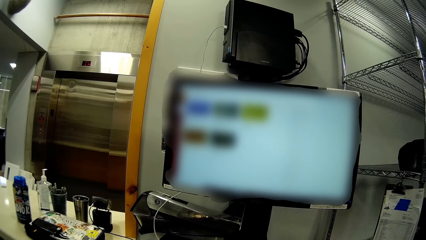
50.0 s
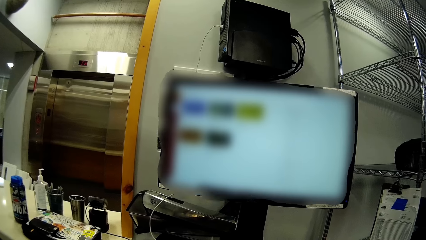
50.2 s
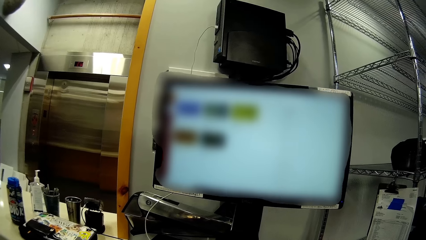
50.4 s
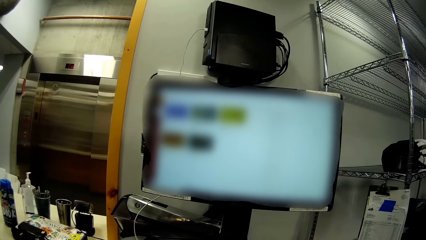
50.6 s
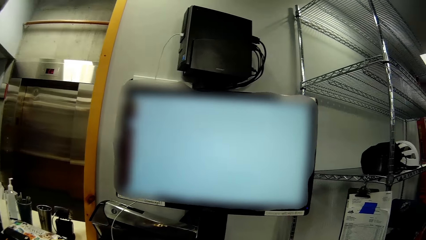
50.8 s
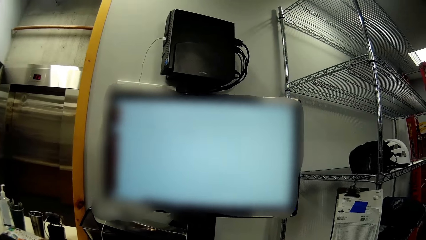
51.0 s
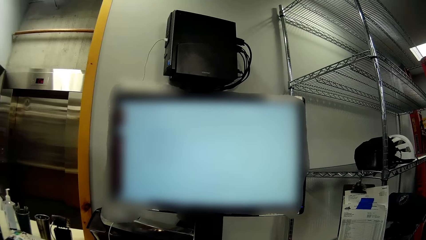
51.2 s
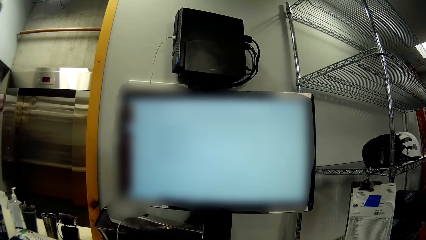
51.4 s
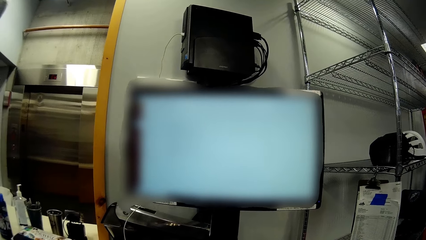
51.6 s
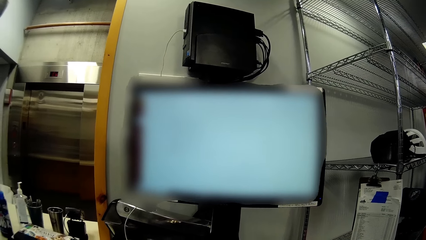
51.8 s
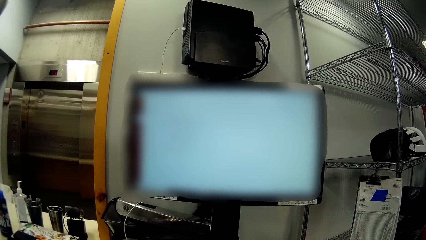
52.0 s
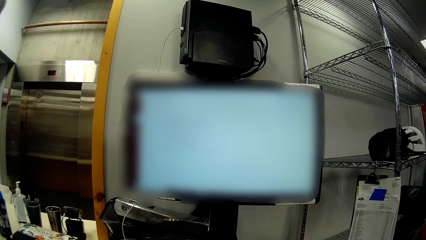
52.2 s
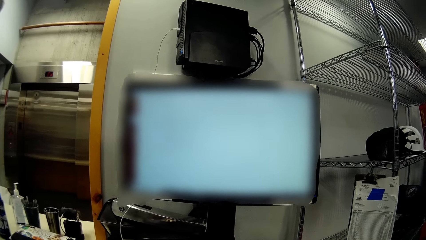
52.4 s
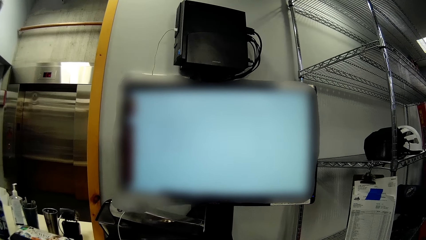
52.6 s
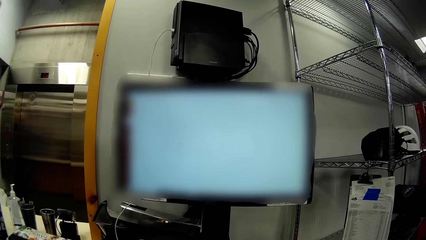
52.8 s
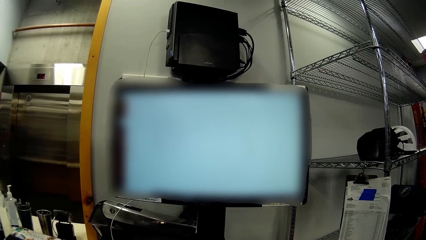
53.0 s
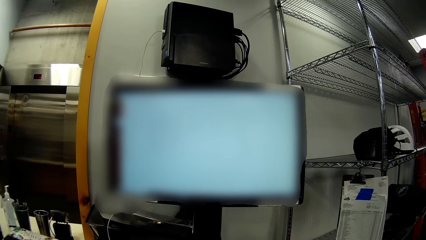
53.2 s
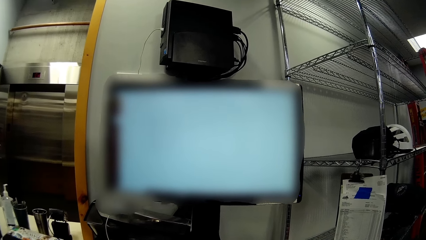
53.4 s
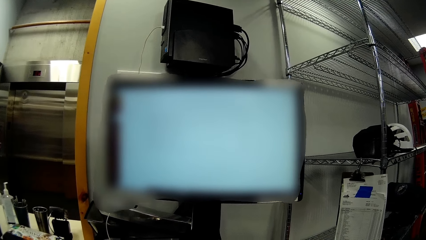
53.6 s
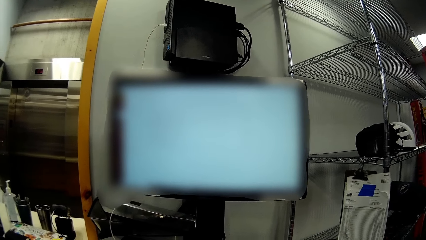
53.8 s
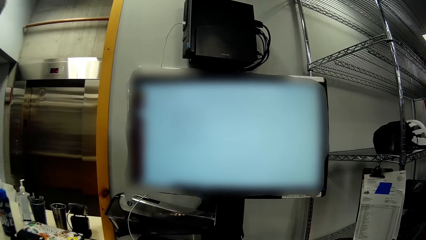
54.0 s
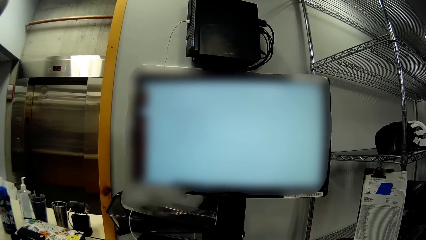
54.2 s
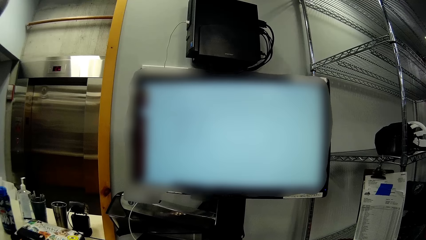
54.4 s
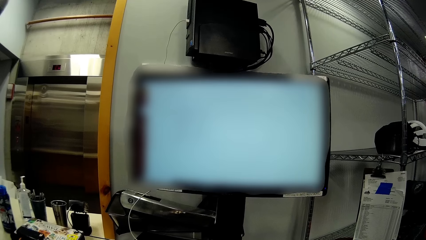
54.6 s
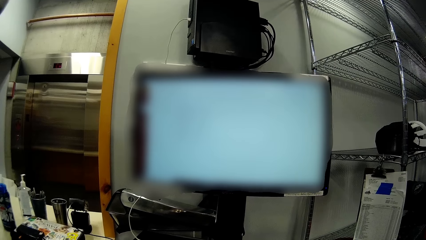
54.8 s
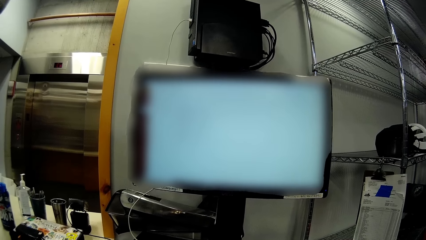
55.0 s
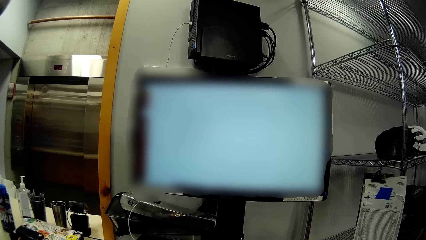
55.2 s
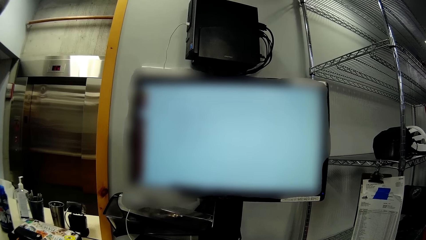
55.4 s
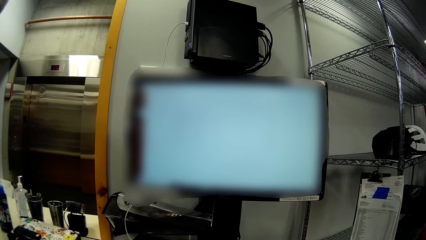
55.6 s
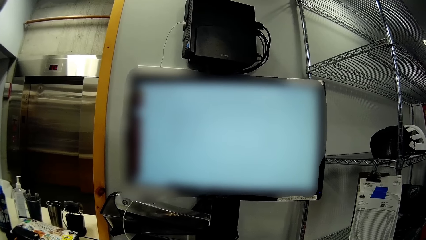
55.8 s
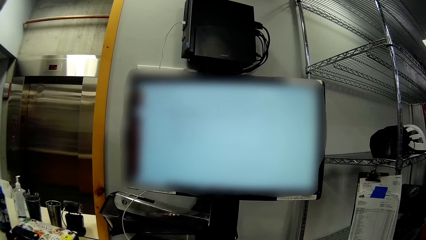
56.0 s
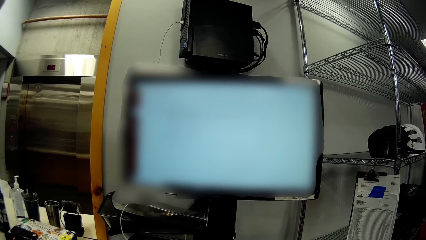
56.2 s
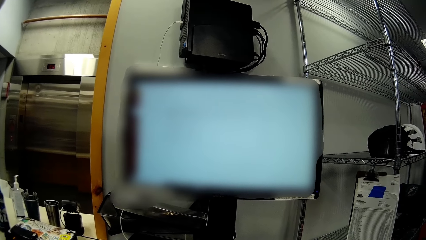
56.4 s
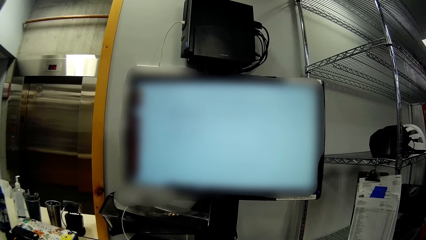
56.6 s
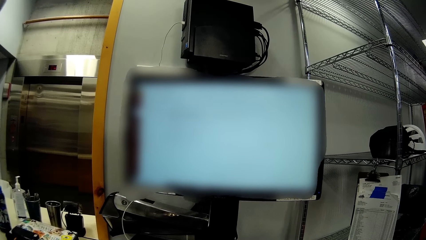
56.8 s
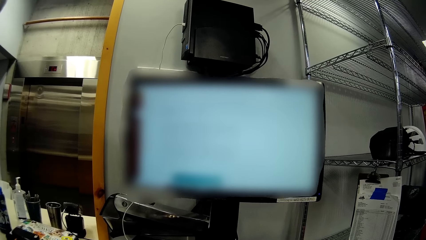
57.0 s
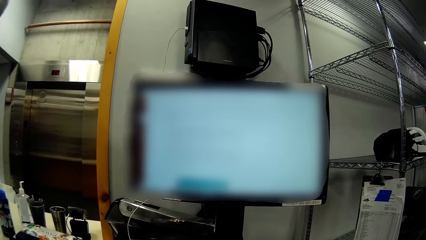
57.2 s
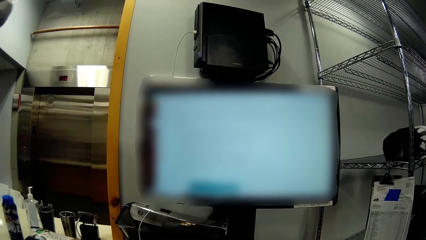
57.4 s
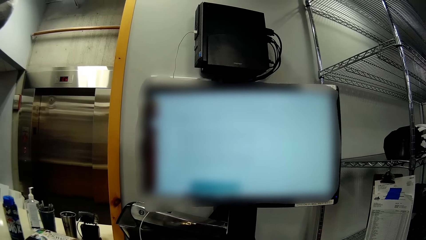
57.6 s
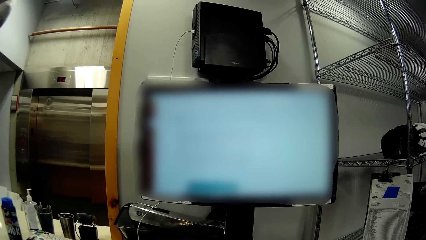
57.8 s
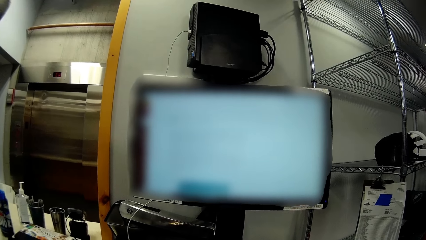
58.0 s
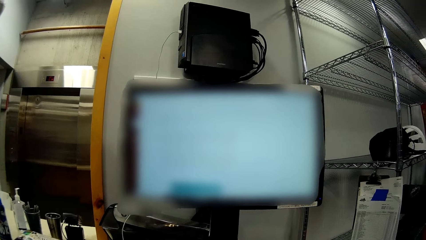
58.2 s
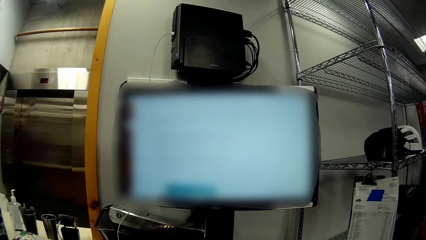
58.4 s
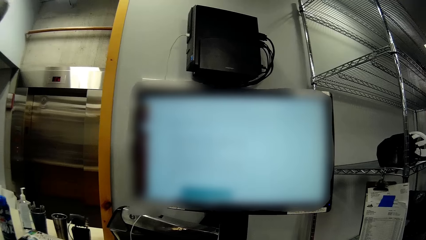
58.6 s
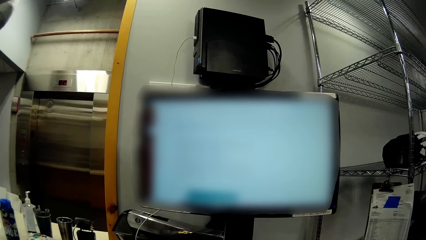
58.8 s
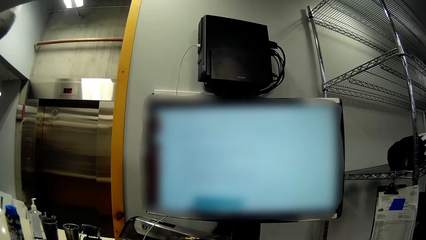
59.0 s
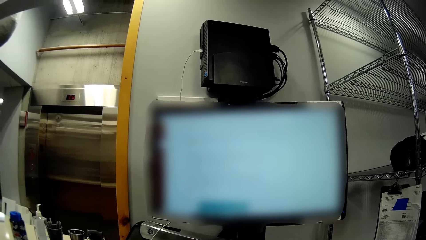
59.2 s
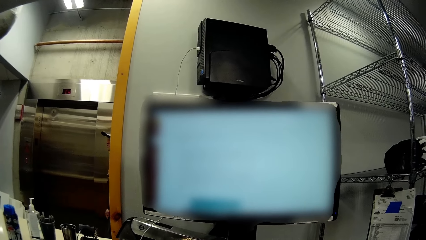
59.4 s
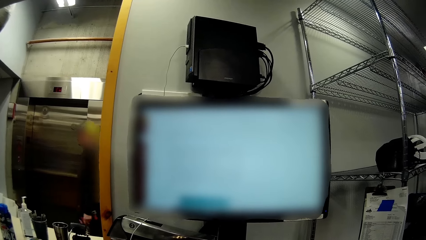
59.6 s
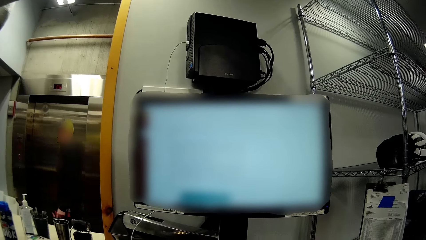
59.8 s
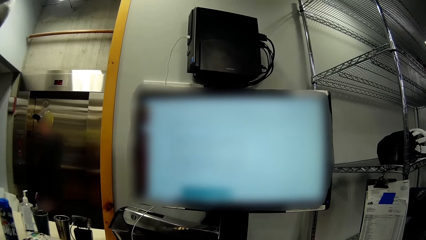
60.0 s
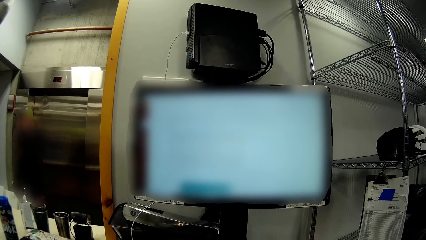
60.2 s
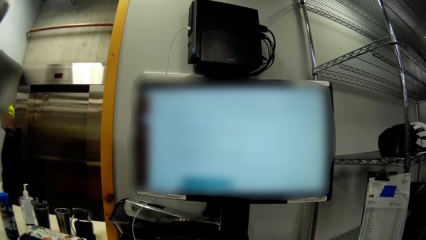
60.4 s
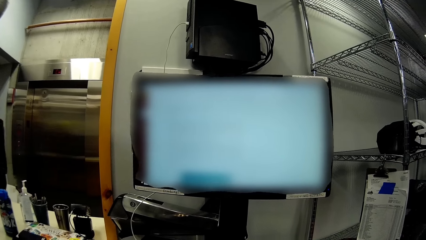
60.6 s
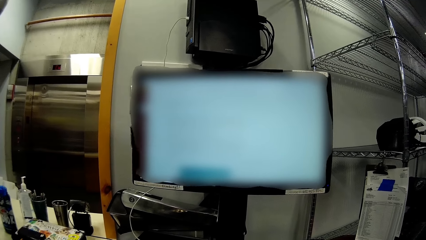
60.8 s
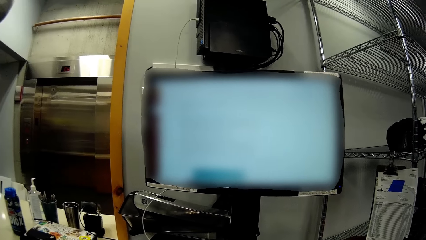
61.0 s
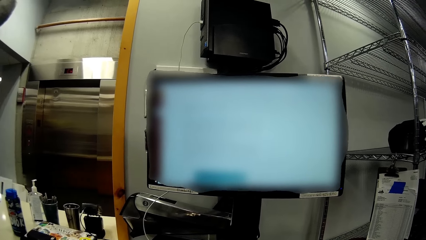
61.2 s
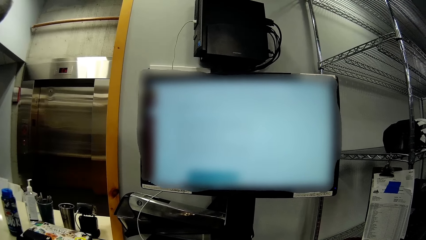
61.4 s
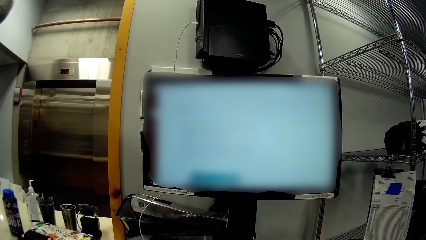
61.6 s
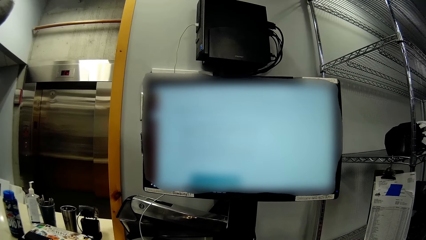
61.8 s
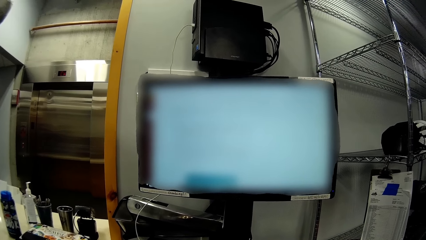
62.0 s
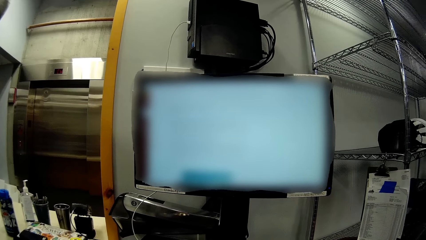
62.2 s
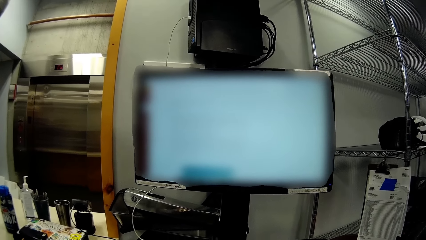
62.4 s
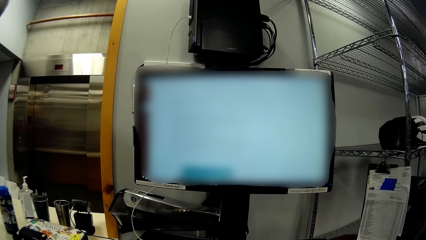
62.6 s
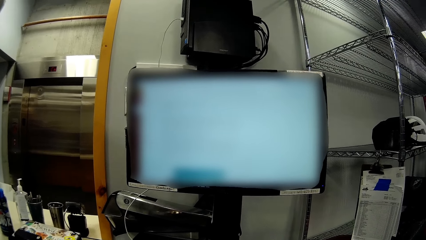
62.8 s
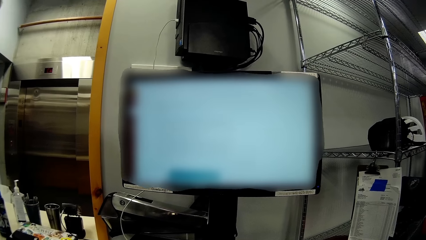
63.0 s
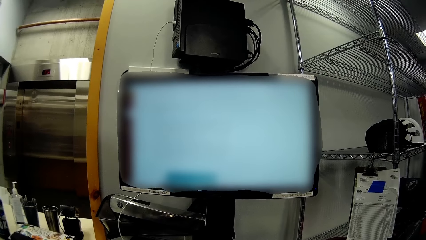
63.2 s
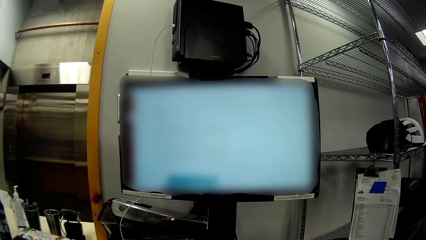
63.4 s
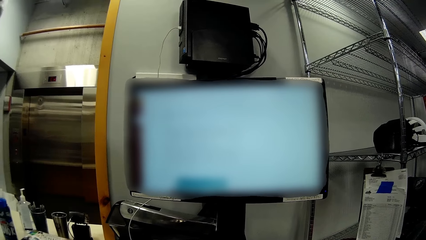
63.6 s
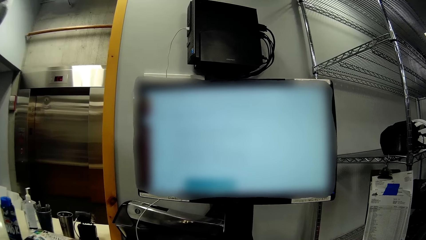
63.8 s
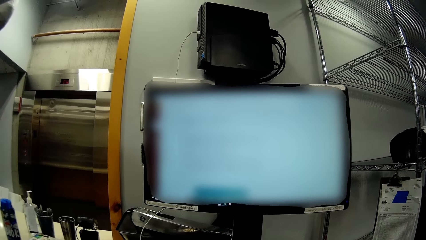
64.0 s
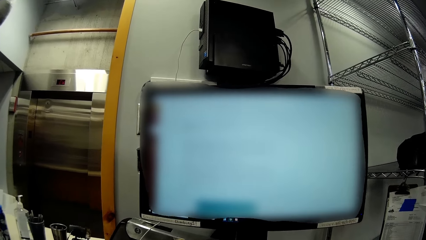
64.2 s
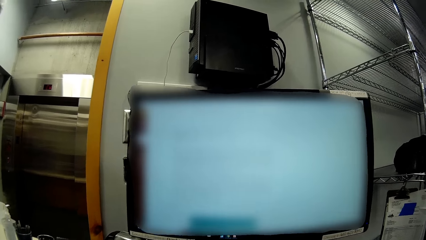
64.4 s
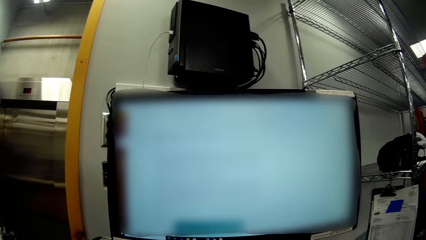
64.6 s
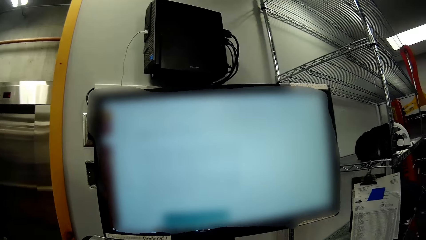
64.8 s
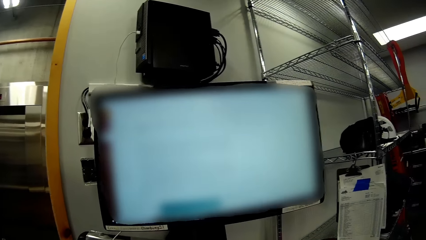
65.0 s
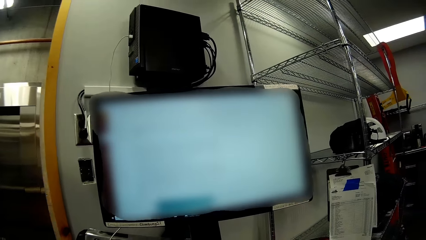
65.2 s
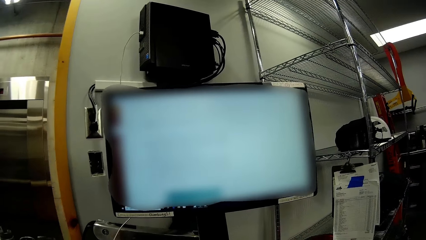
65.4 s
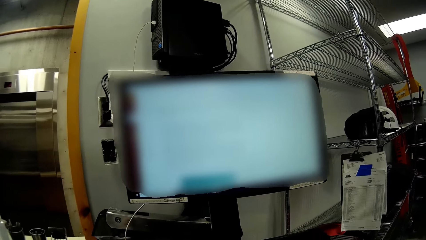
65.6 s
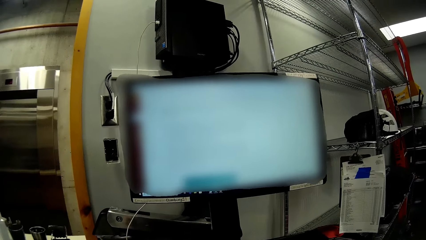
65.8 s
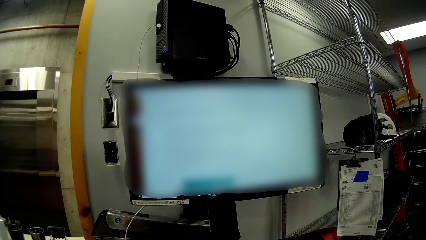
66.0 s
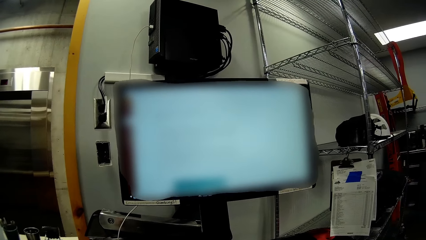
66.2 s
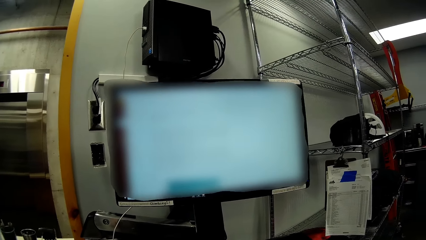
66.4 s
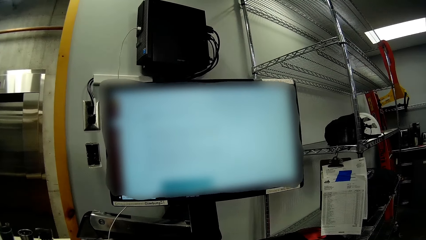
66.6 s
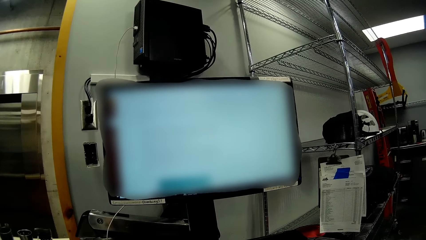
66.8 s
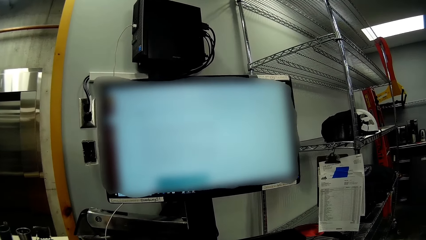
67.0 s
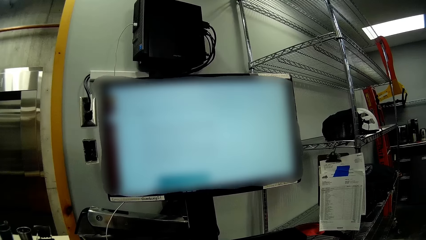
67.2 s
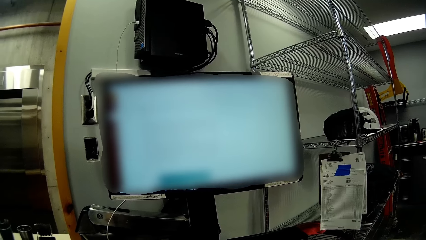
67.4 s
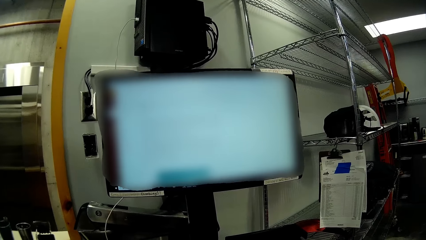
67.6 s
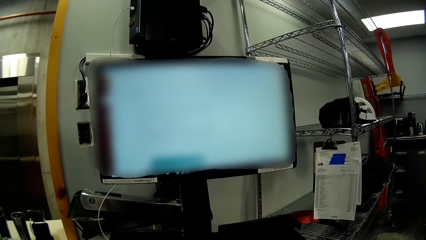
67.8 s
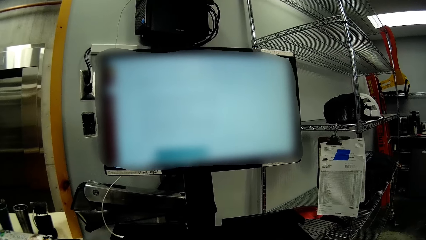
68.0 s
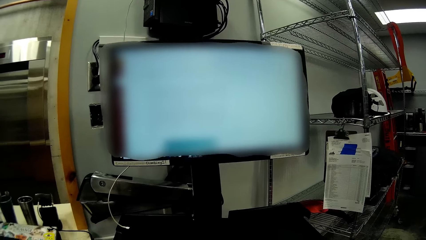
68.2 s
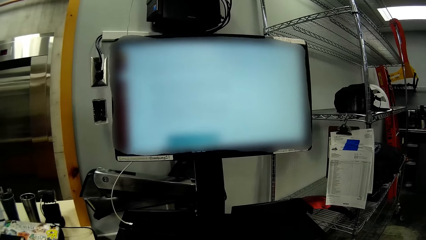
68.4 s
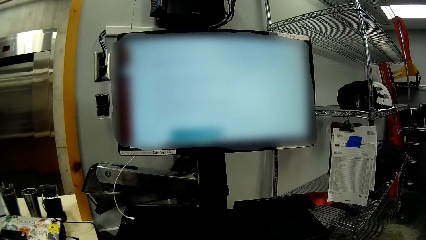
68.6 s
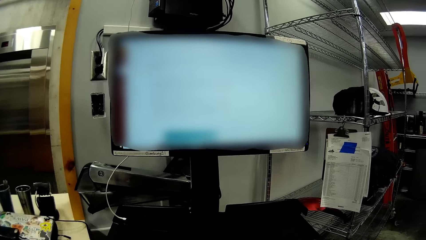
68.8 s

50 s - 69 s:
A man walks into the room. The camera wearer moves forward towards the screen of the monitor.
